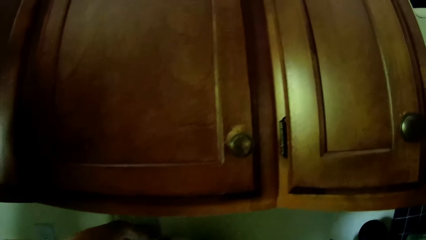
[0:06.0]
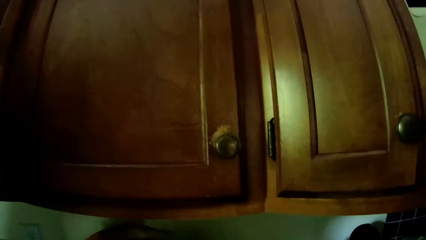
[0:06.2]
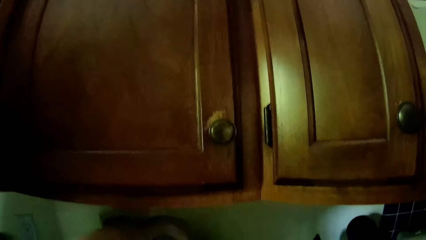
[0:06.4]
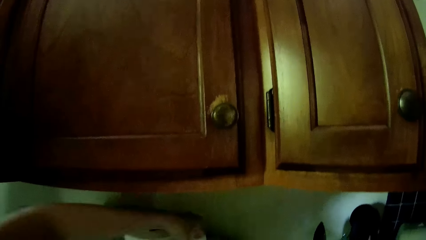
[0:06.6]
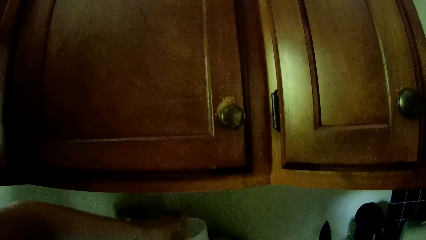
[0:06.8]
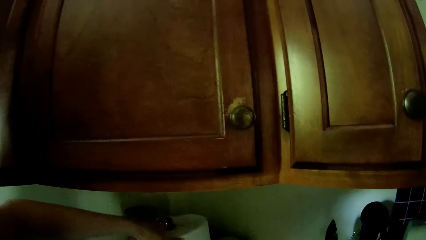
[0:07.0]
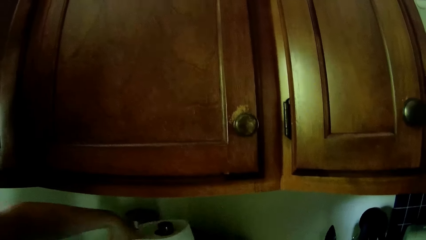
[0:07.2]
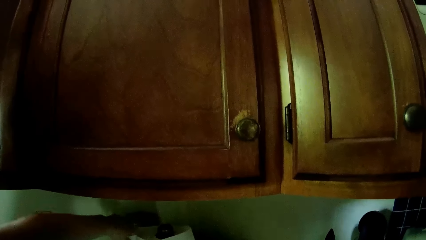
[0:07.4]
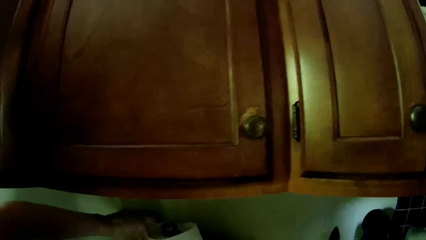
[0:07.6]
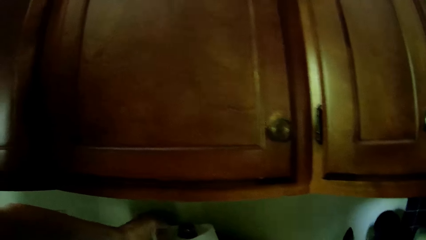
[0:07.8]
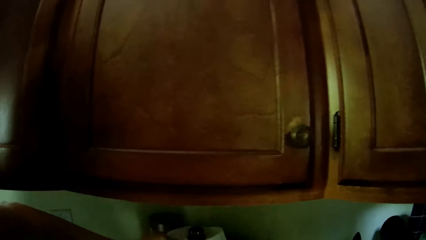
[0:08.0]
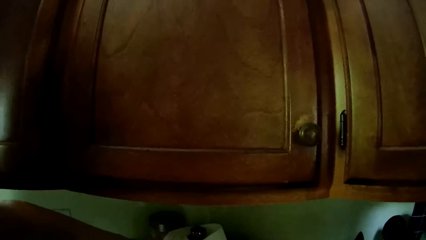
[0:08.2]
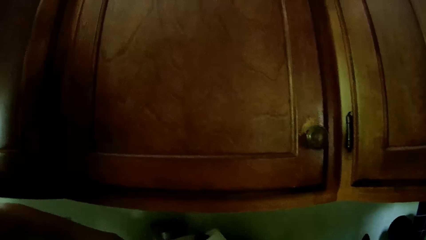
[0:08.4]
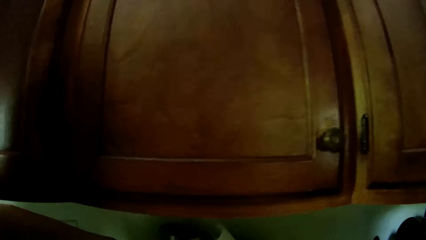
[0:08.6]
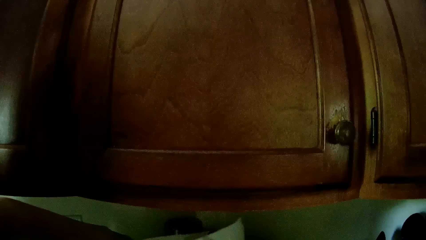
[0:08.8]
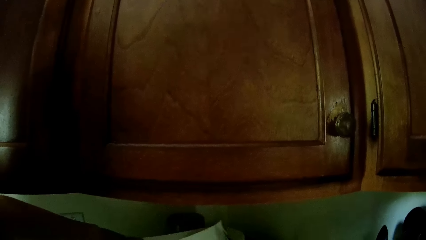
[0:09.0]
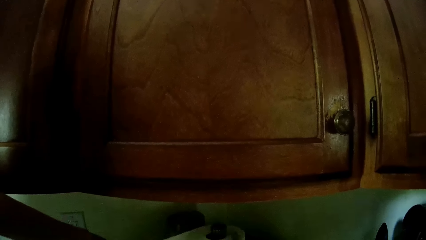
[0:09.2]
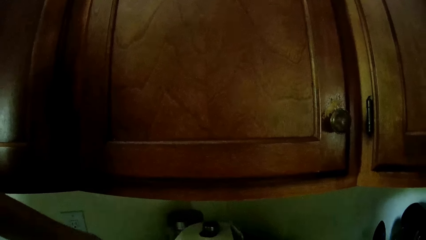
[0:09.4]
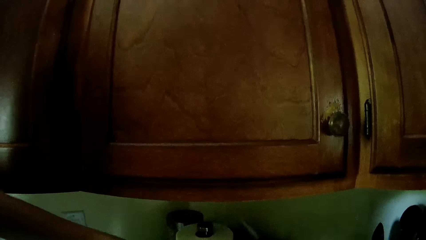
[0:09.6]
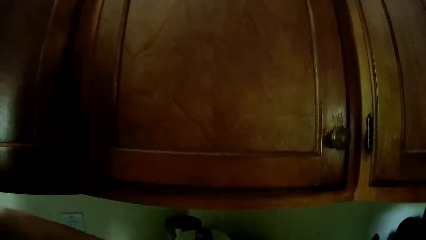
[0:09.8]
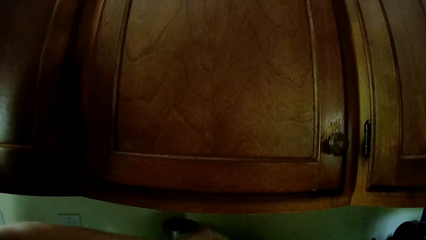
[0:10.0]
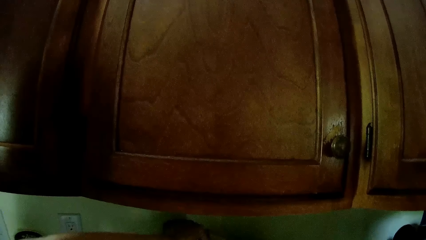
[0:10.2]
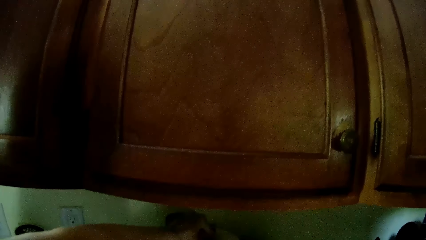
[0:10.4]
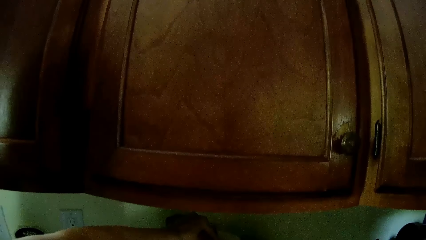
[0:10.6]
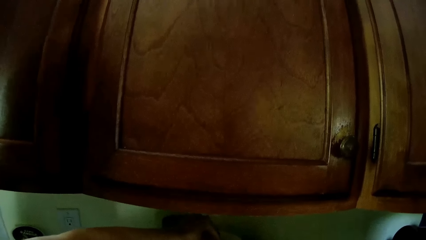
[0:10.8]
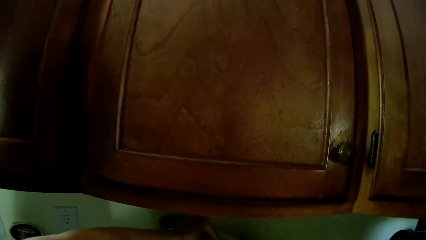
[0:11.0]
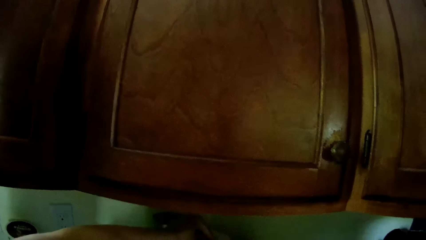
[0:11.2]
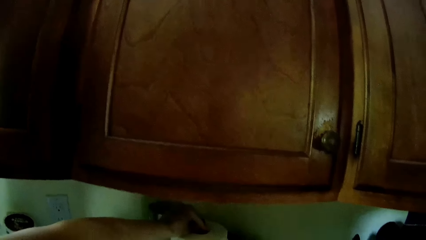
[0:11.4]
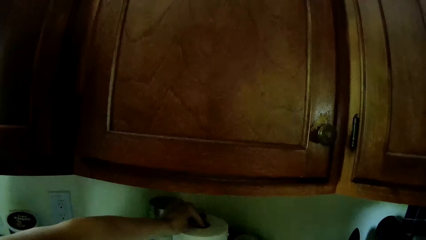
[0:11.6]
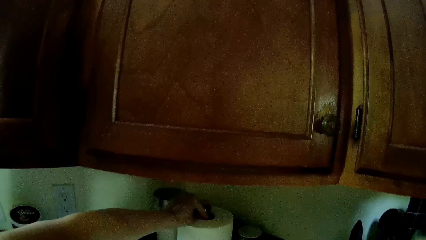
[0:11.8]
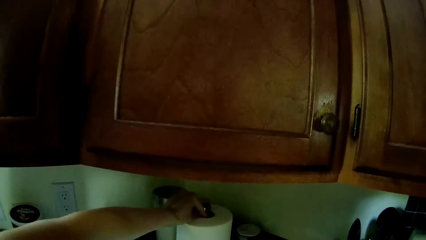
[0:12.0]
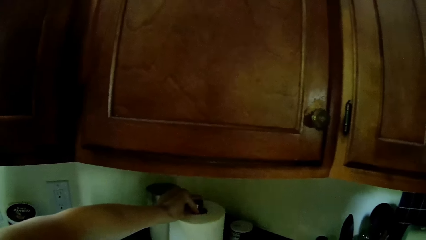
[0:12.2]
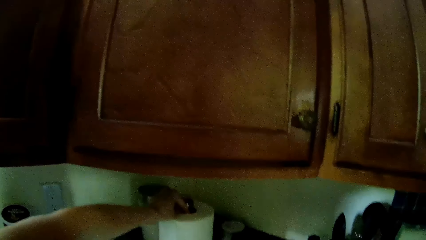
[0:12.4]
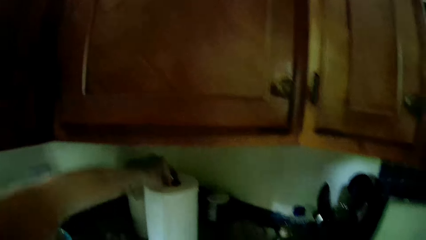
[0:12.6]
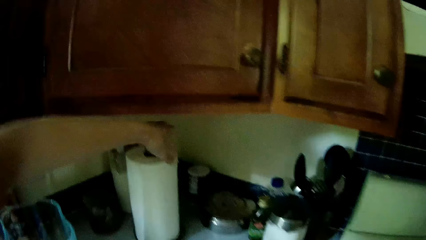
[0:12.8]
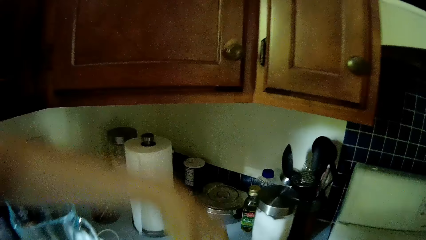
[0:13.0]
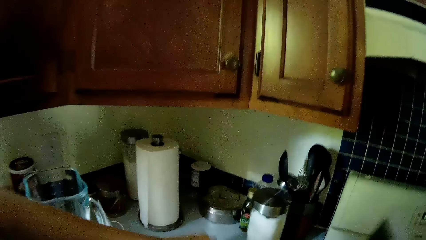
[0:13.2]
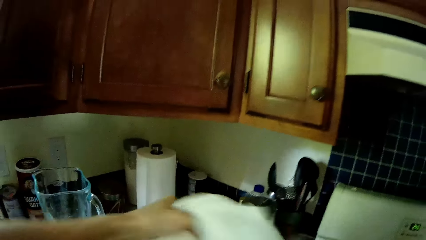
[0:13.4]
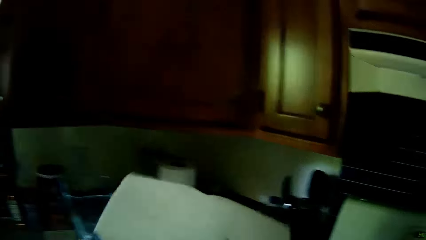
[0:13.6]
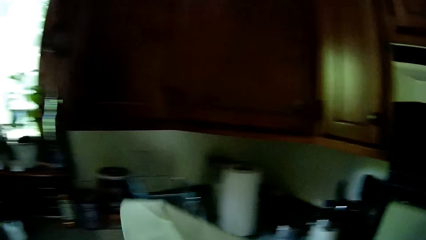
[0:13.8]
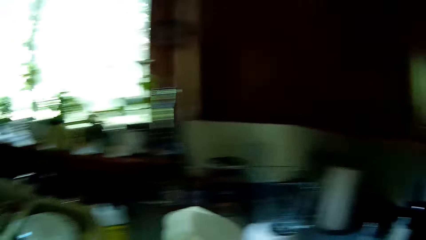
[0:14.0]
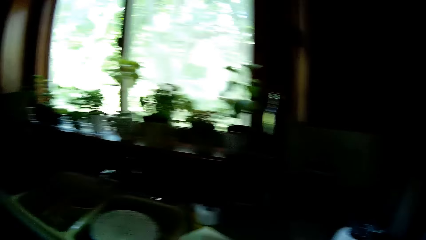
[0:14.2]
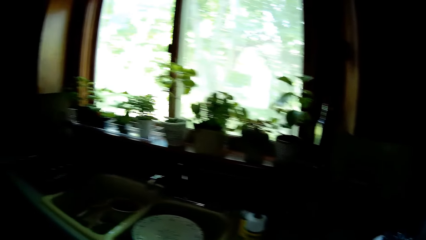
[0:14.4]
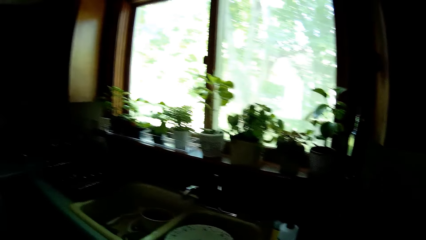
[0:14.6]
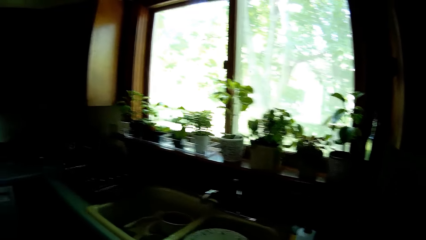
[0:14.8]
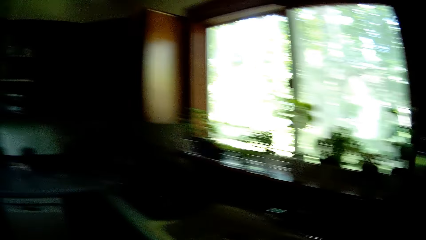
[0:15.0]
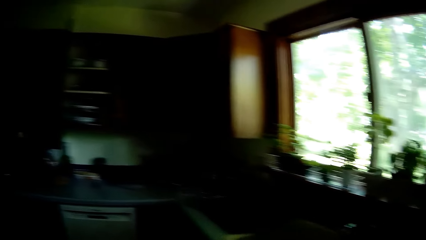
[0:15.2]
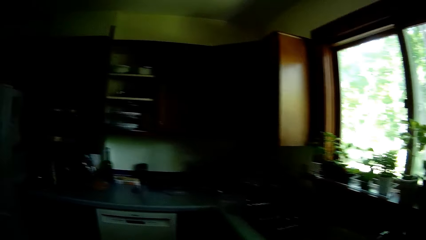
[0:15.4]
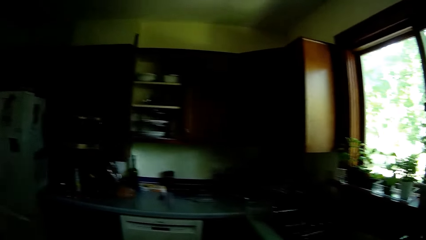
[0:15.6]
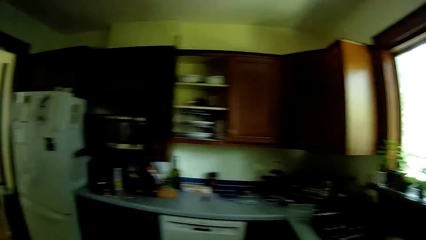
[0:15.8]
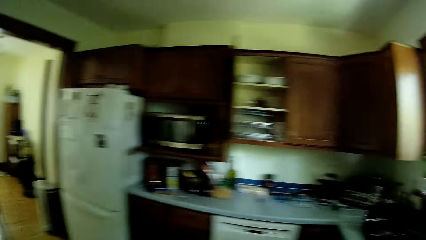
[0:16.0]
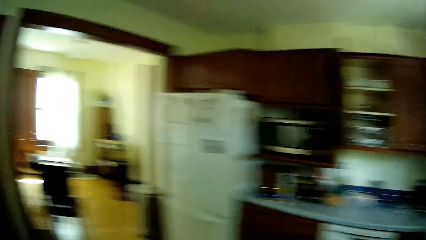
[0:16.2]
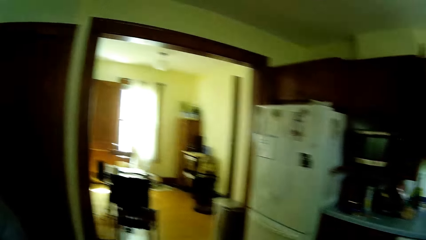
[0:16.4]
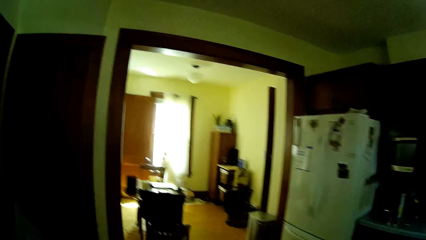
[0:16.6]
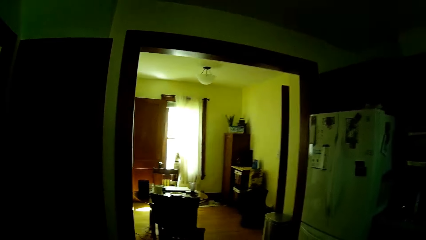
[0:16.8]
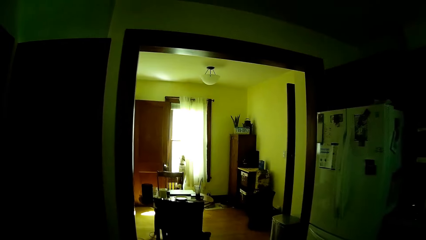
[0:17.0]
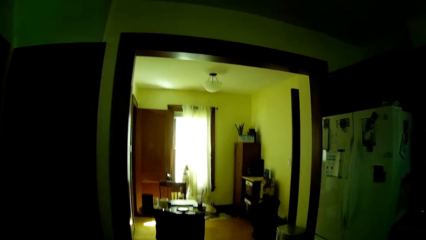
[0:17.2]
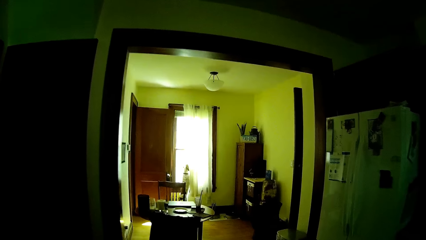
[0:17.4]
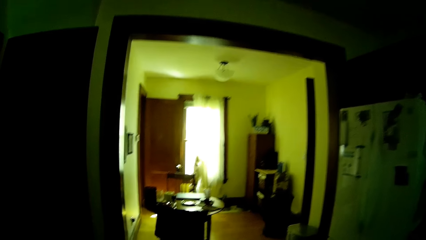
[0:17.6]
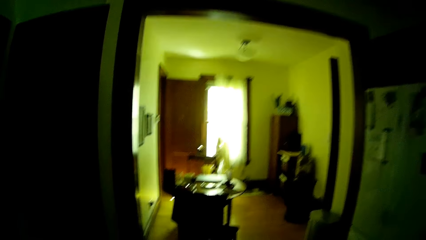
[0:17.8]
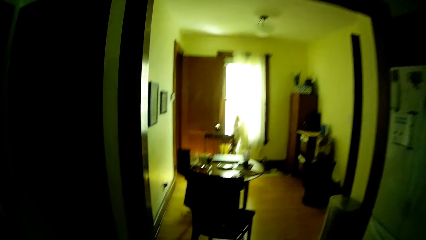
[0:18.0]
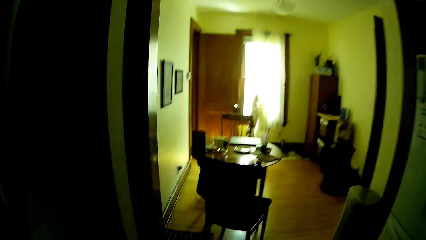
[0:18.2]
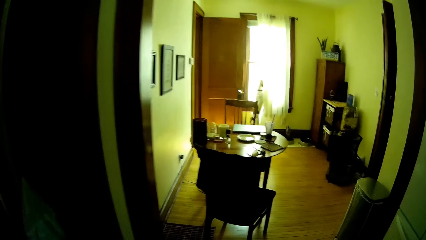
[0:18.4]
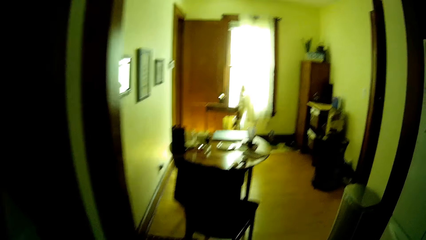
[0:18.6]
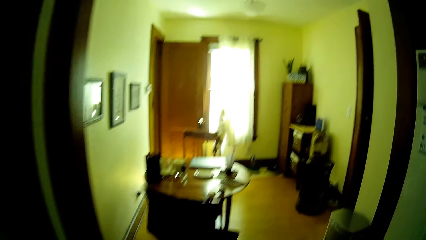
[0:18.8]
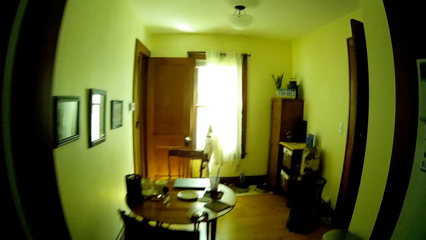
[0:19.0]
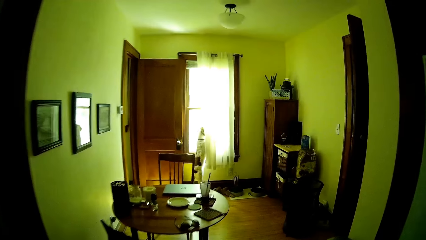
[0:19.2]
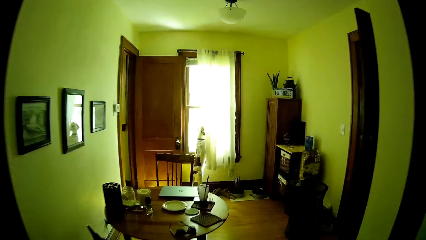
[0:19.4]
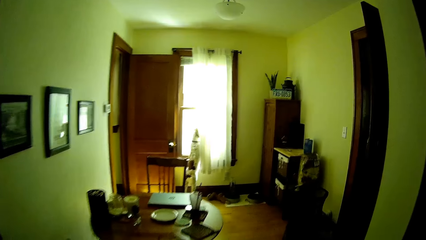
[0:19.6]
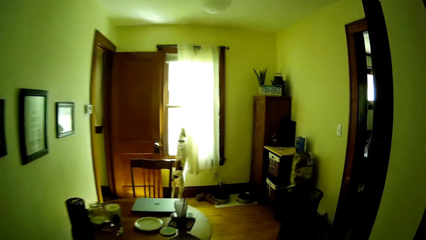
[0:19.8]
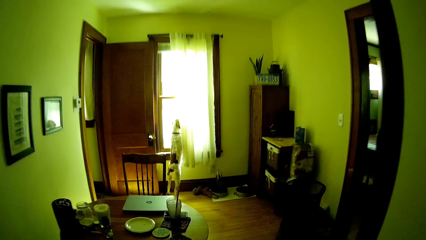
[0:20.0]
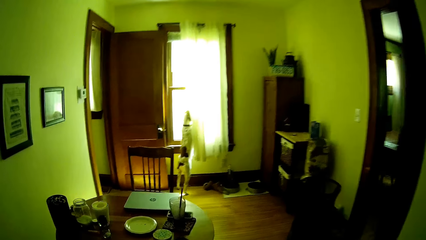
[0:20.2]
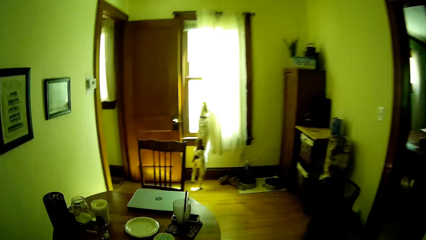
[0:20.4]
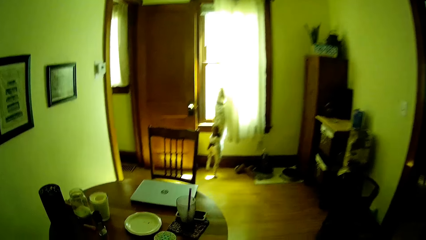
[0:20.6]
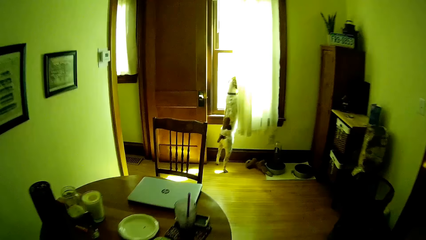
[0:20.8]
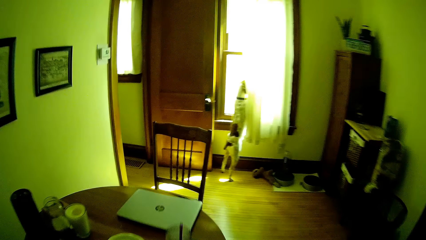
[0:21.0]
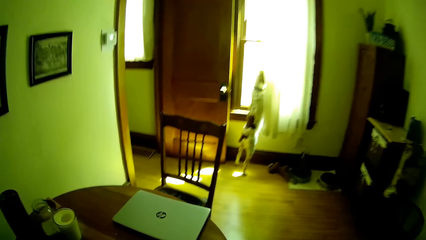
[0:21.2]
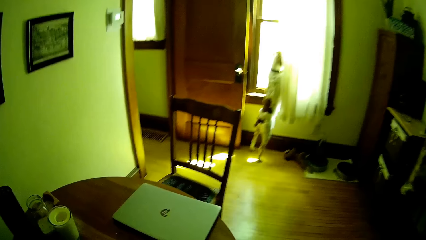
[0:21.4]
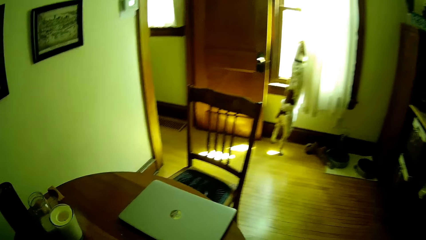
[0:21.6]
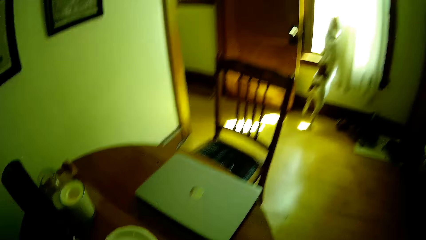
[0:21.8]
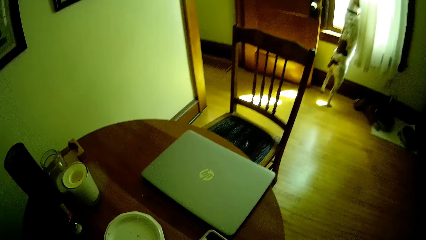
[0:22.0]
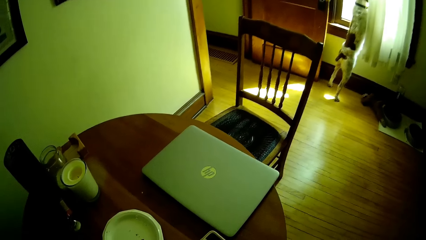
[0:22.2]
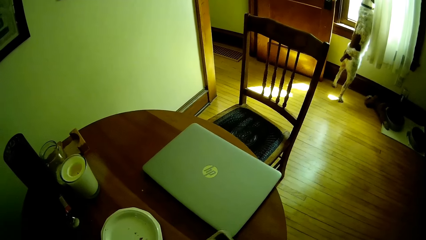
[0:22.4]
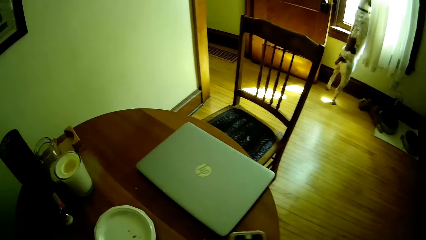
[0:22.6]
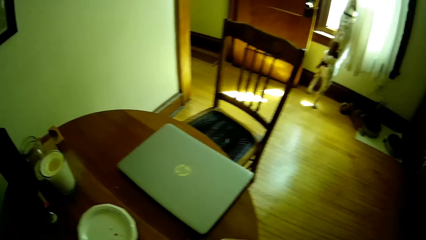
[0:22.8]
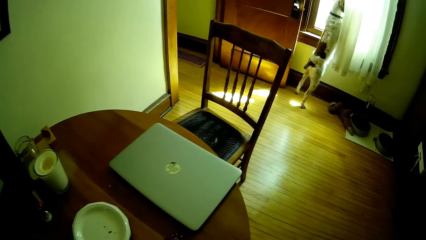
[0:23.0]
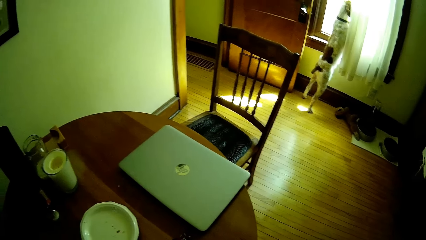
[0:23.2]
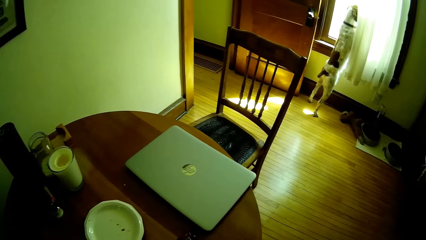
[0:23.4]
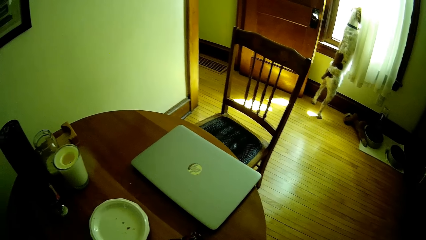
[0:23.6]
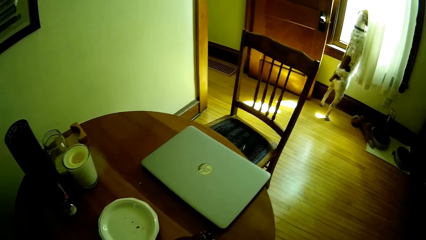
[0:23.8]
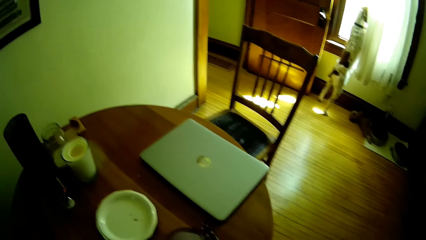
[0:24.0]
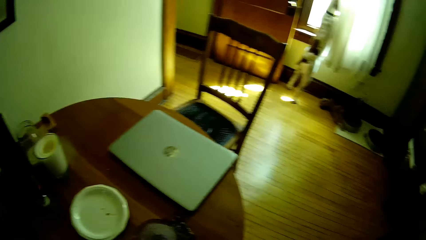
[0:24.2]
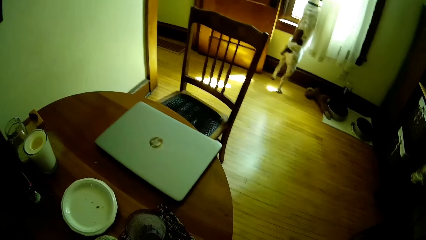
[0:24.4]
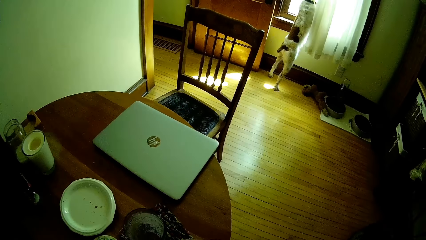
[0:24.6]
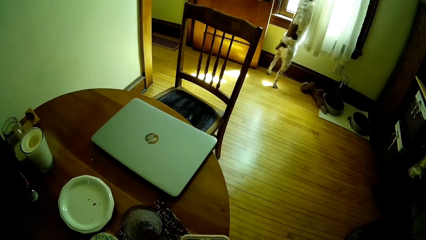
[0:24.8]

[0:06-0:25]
The camera wearer takes tissue paper from a table with his left hand. He cuts the tissue paper, rolls the tissue paper, and walks around. He walks into a dining room. He picks up the phone.
